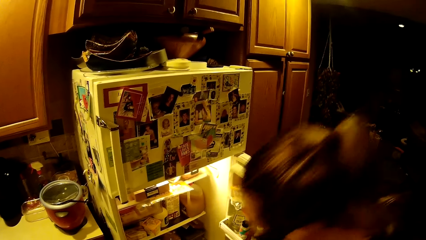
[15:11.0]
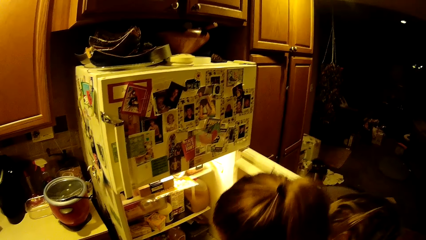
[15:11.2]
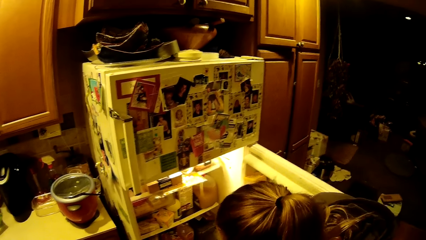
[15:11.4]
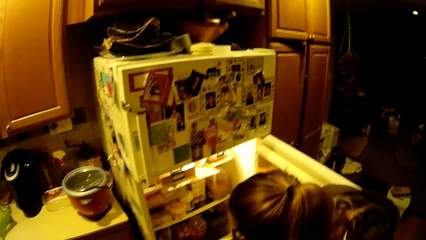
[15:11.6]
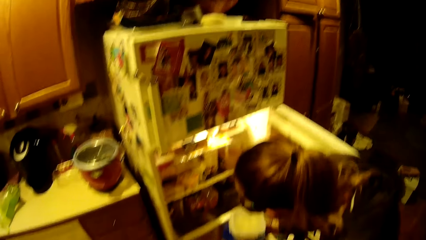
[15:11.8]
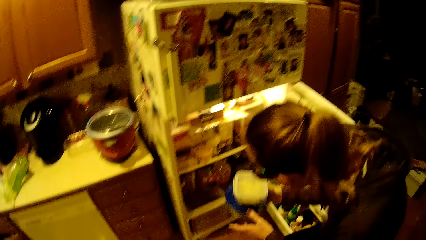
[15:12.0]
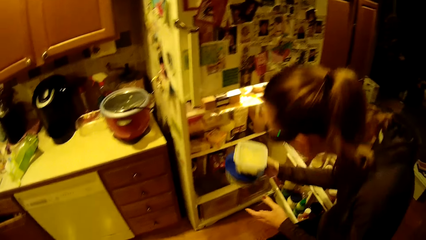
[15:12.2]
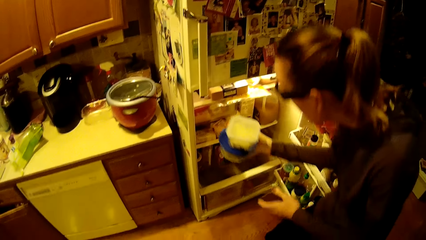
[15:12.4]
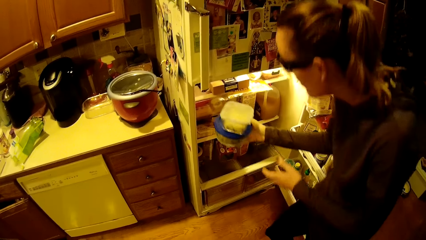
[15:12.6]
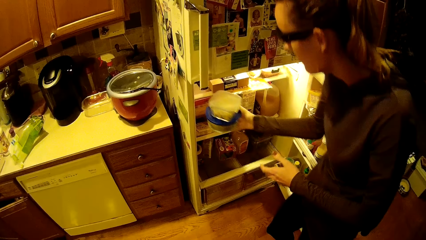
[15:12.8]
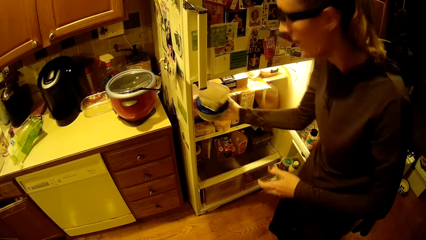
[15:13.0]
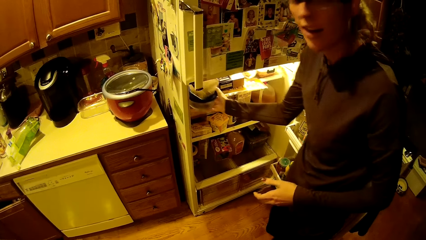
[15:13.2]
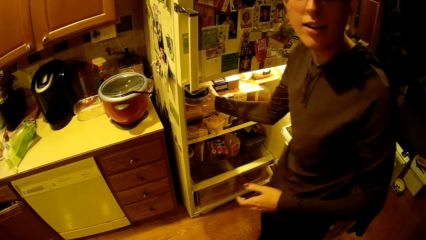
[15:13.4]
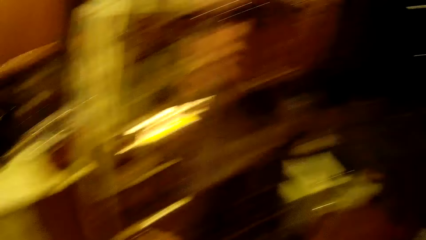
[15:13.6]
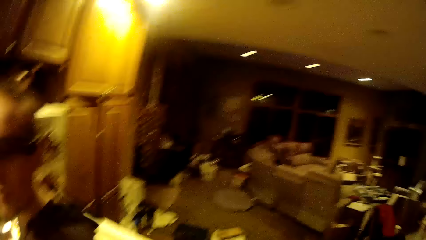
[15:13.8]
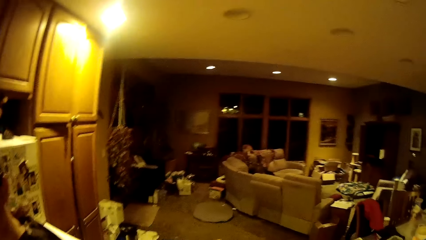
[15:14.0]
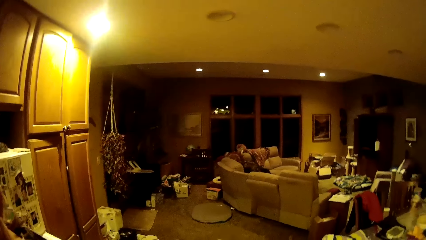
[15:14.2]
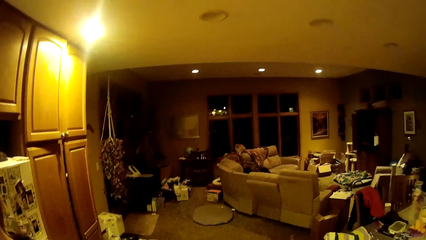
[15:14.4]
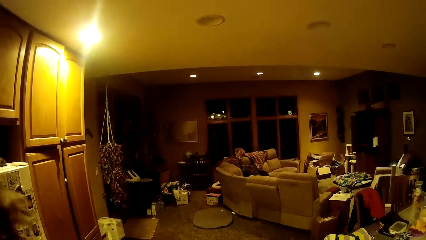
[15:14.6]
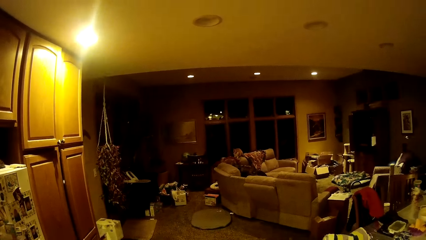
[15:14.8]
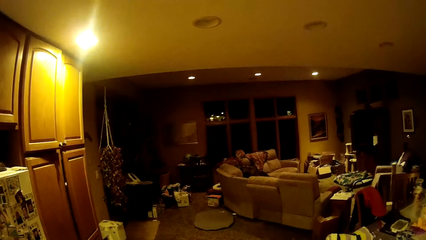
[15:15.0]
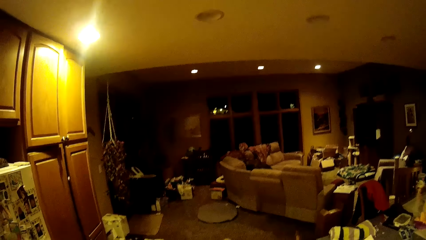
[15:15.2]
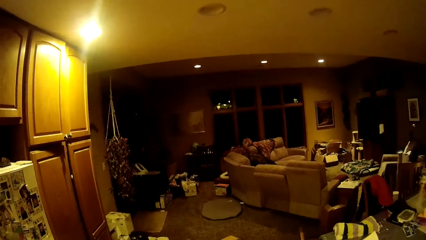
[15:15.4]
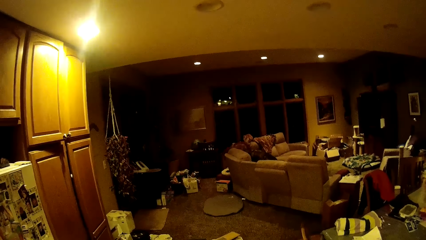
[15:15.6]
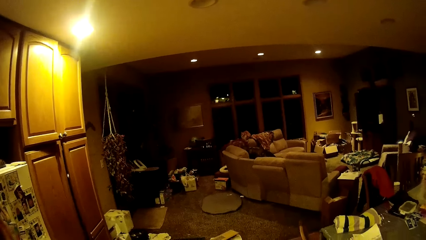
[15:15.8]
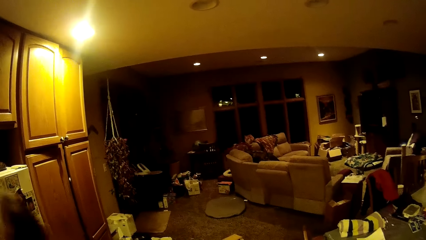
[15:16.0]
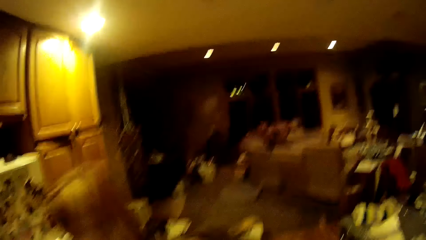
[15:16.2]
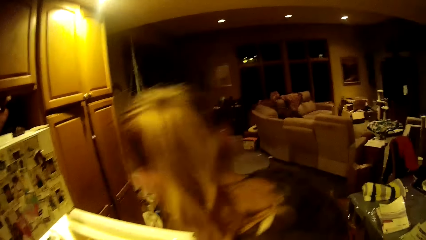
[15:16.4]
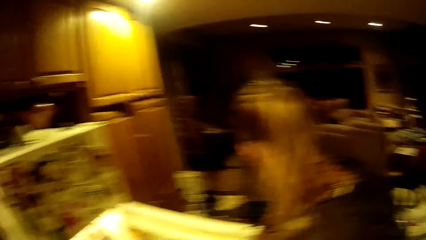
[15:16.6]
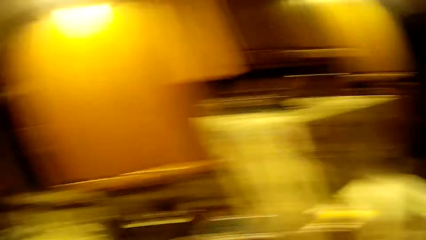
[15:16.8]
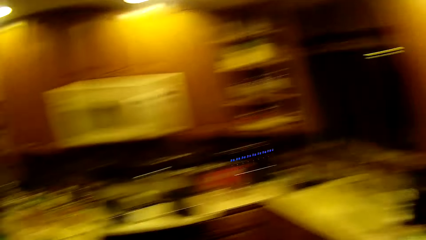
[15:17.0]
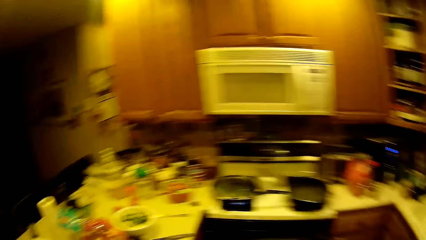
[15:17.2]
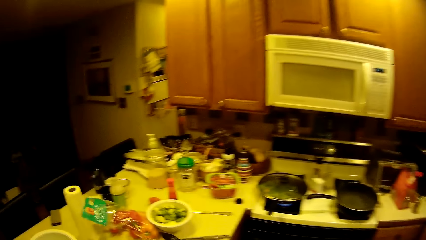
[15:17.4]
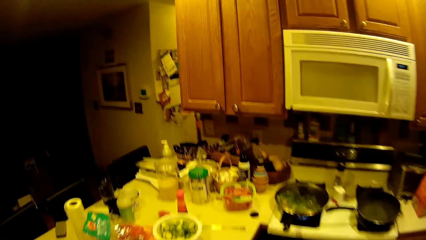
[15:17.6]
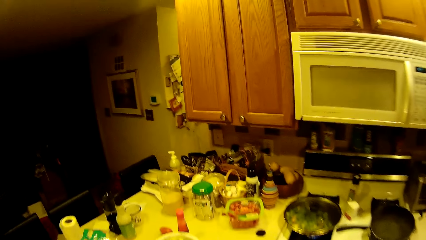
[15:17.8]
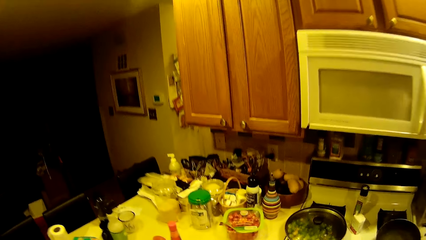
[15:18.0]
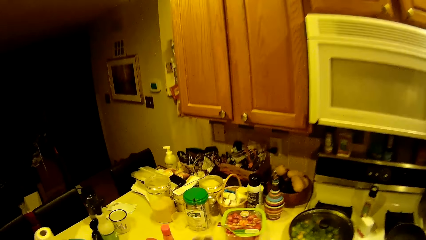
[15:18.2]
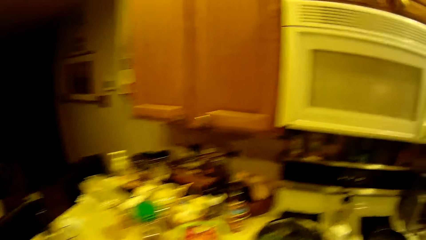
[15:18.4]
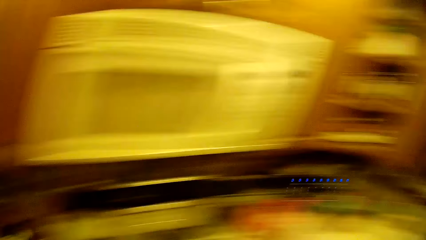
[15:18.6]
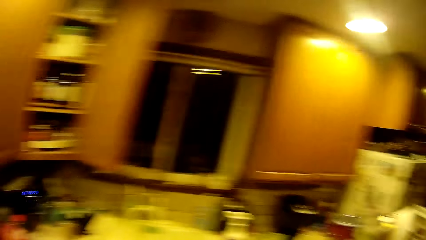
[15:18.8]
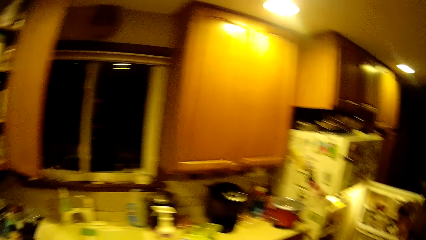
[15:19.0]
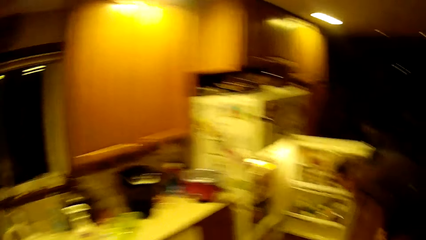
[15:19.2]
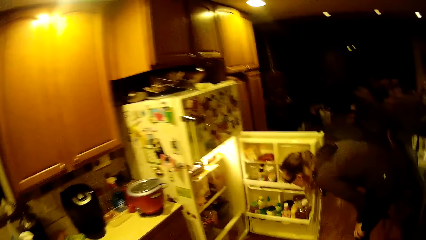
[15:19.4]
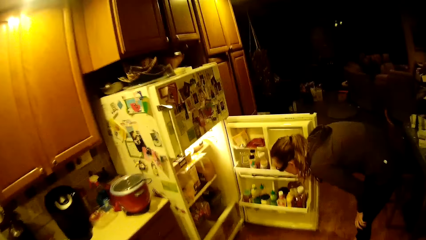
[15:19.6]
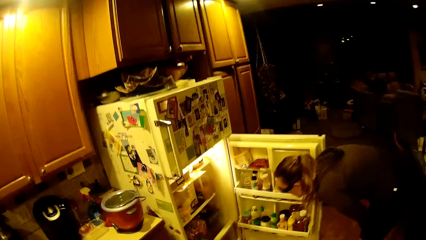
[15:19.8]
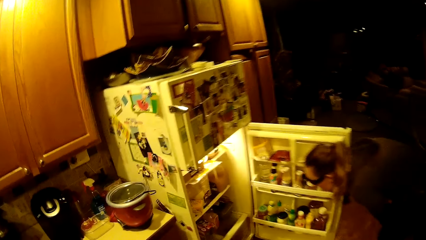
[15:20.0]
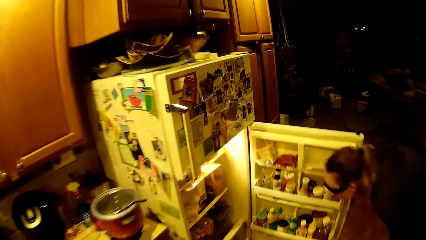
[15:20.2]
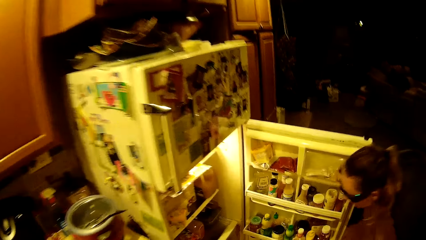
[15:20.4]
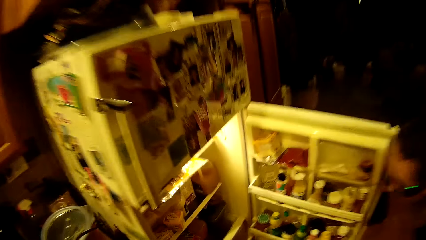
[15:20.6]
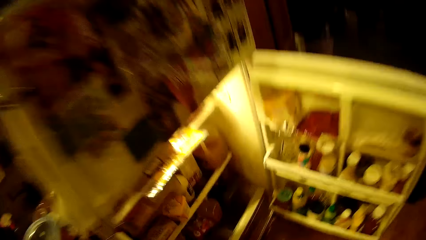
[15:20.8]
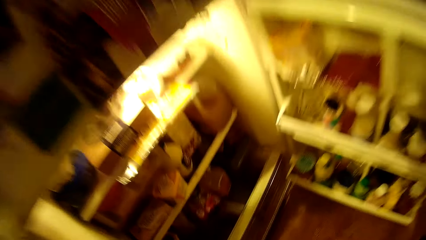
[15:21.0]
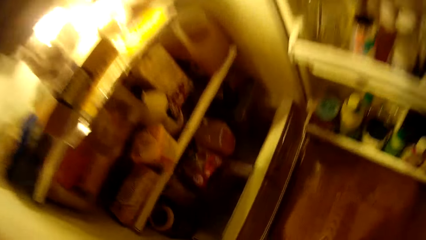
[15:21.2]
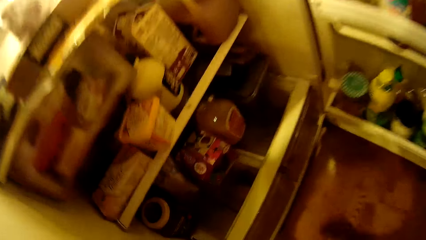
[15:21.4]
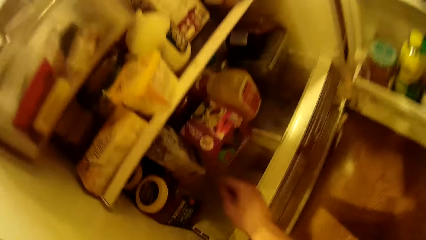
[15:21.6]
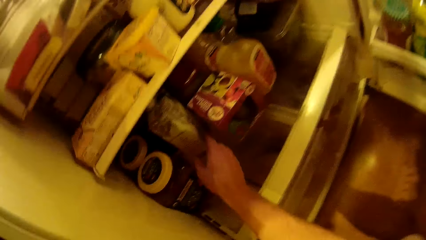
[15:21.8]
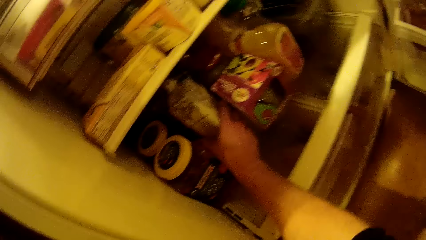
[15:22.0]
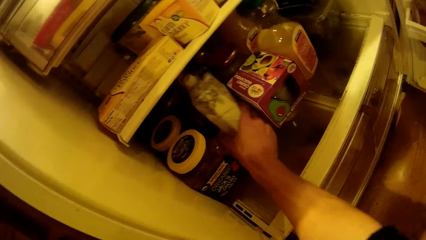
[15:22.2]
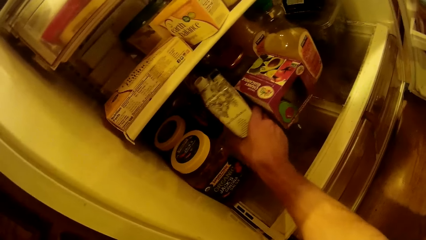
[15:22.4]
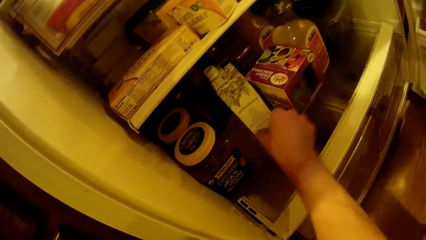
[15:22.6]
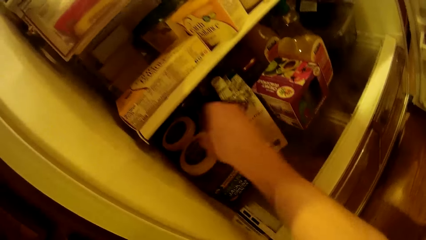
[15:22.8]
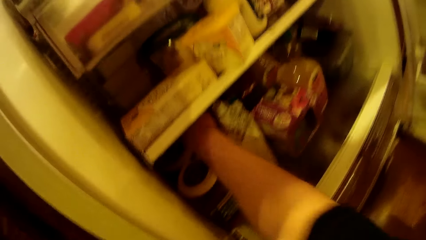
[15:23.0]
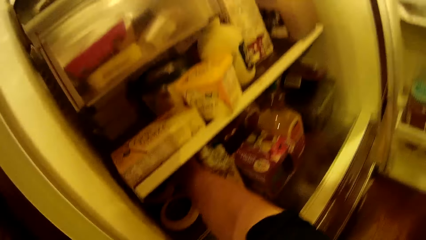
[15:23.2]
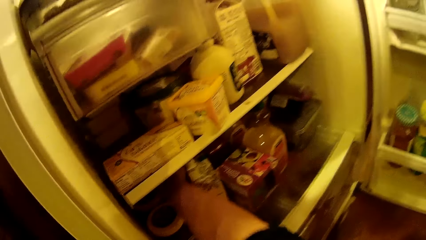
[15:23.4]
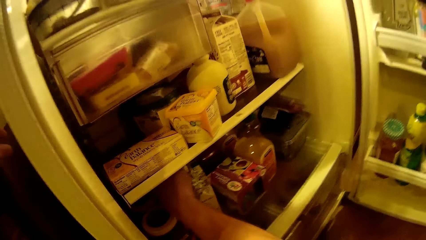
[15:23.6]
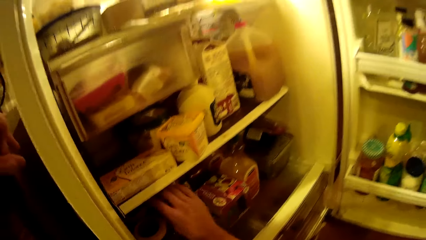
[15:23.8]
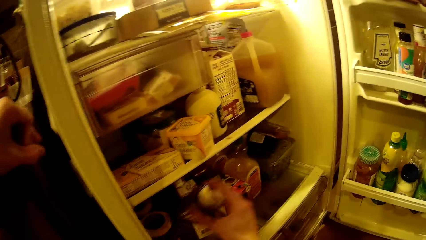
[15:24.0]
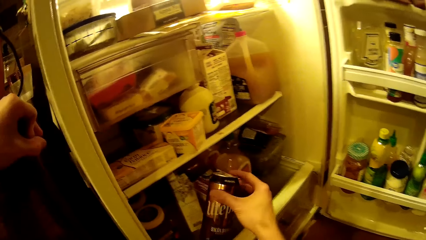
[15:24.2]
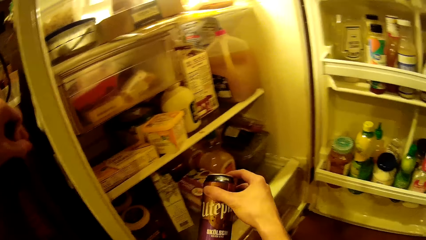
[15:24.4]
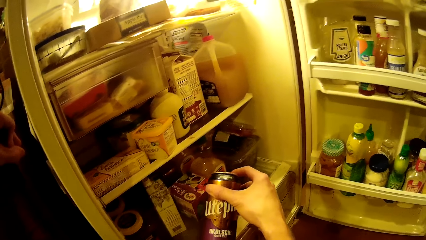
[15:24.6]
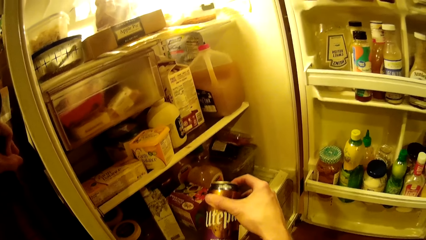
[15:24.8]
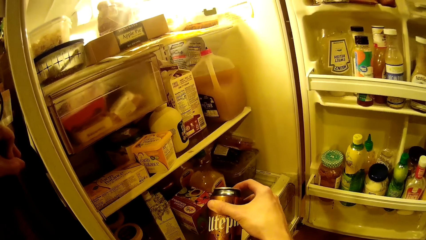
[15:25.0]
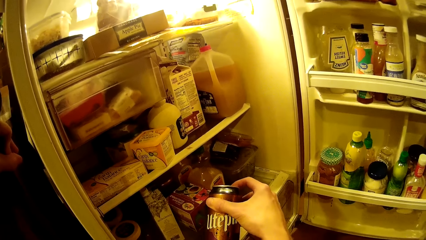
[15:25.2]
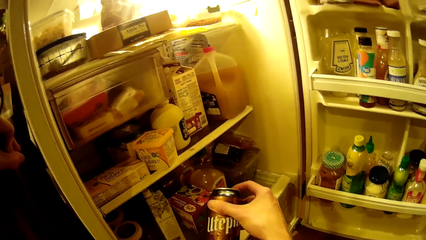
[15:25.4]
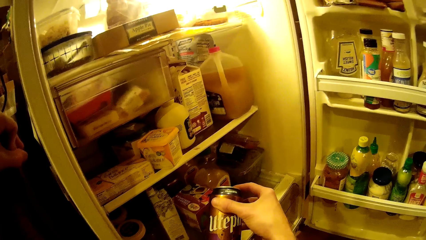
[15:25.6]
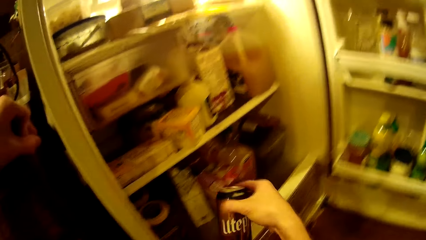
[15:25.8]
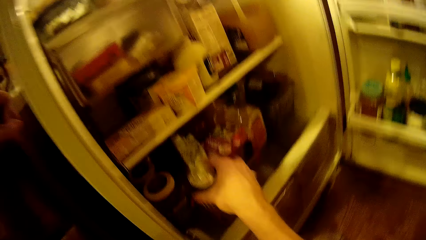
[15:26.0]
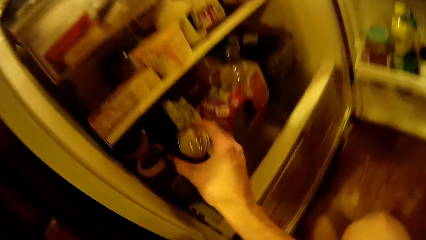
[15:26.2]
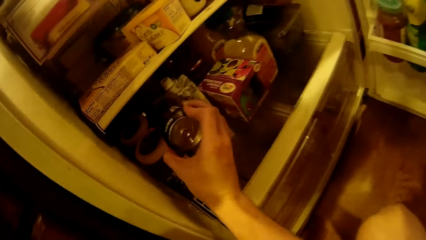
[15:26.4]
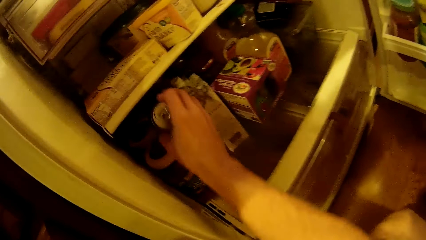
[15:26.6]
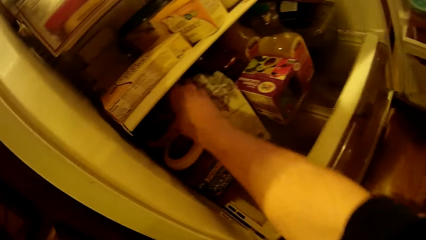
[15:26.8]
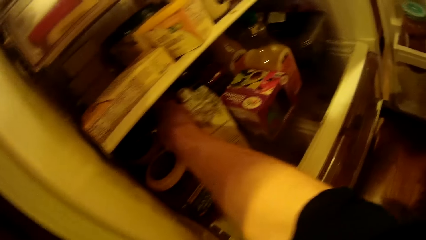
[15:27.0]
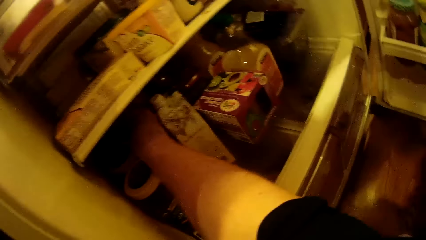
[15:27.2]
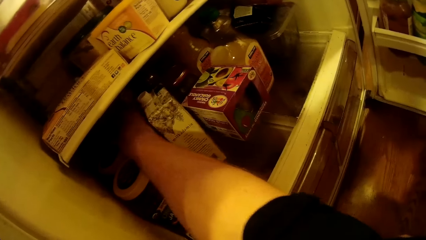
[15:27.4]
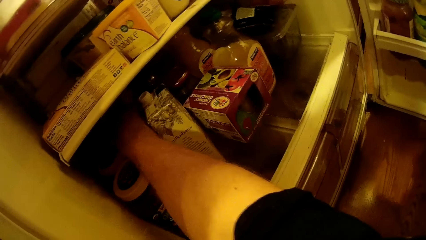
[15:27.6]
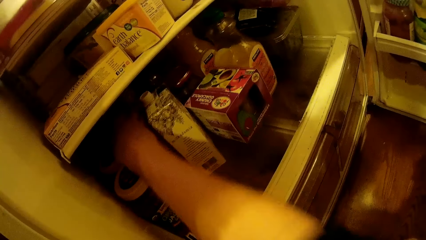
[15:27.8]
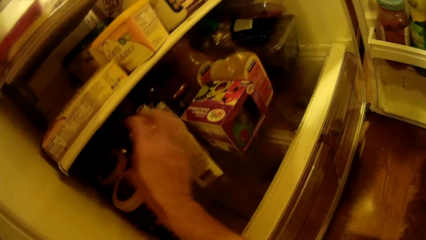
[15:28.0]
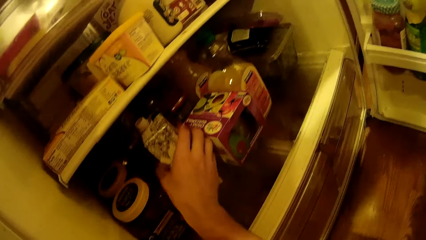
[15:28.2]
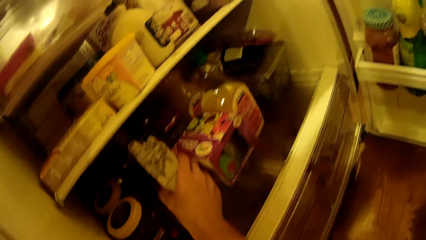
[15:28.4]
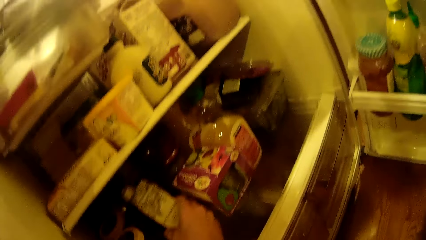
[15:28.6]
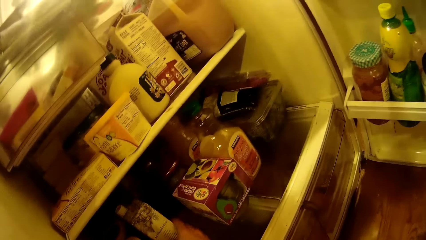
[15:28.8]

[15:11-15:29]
The camera wearer returns the containers inside the fridge. A woman puts the container in the refrigerator. The camera wearer touches a bottle in the fridge. They take out a soft drink from the refrigerator. They put the drink in the refrigerator. They touch a bottle in the fridge.
